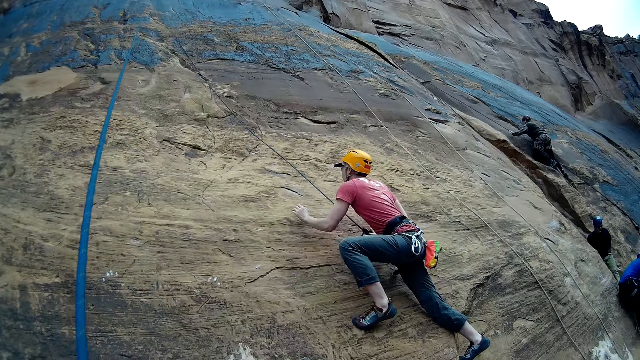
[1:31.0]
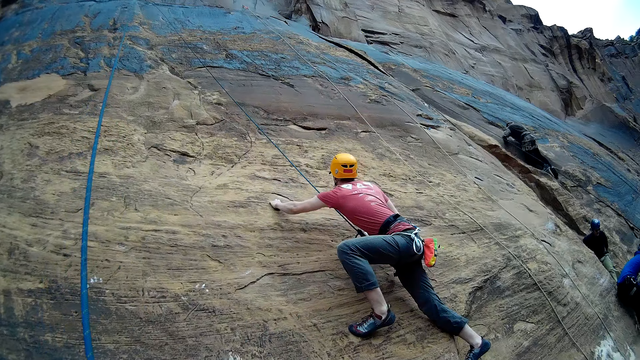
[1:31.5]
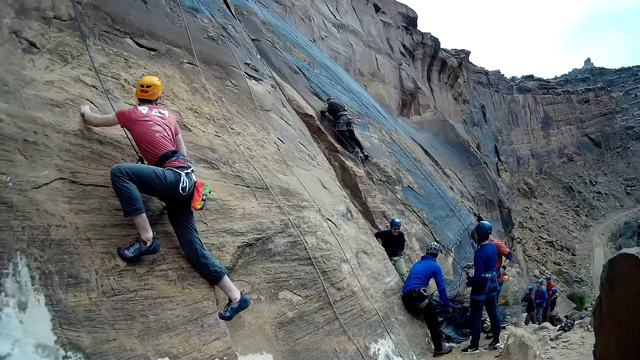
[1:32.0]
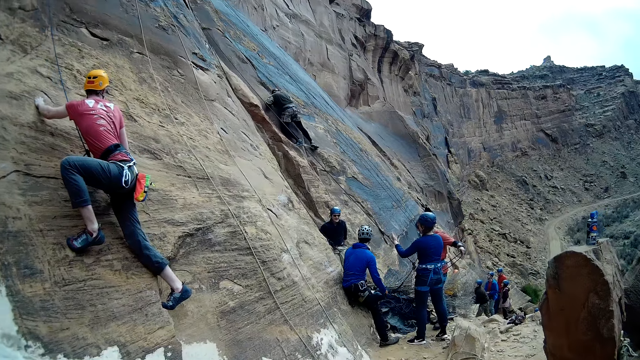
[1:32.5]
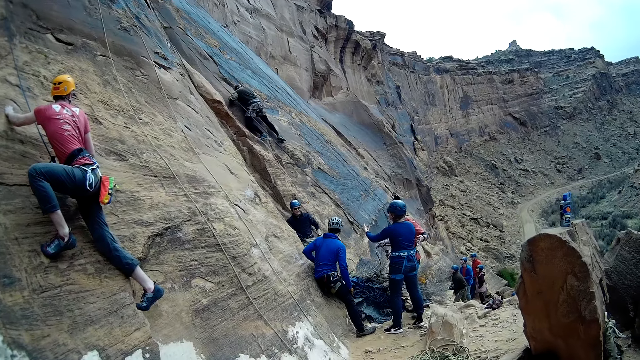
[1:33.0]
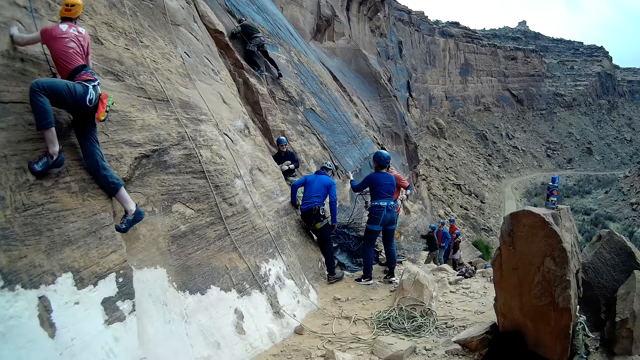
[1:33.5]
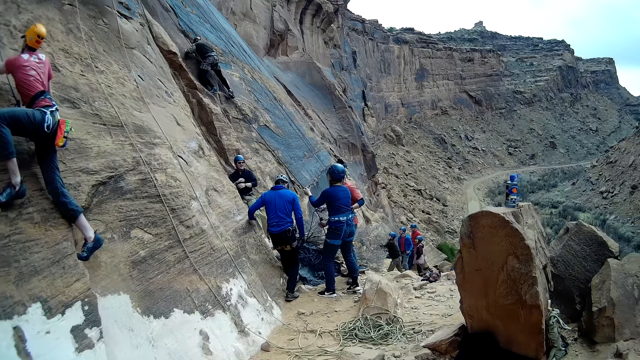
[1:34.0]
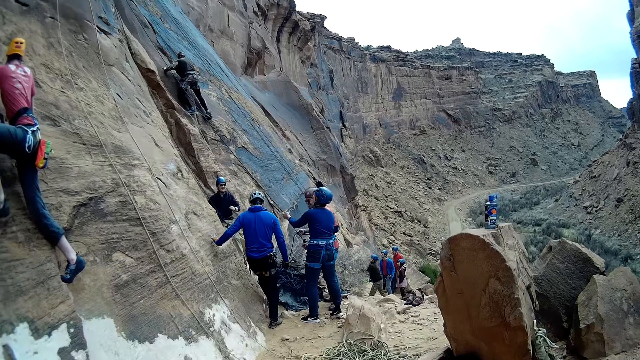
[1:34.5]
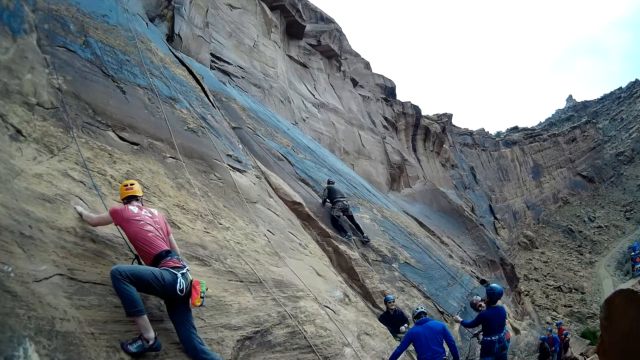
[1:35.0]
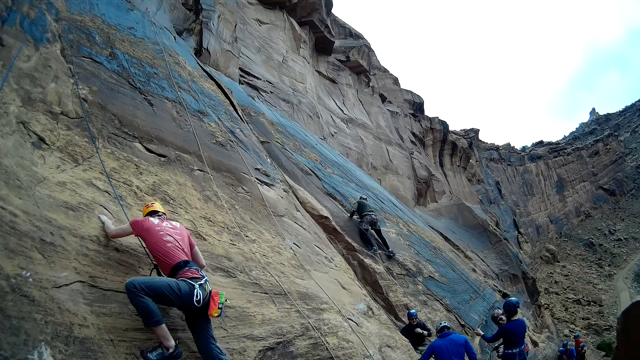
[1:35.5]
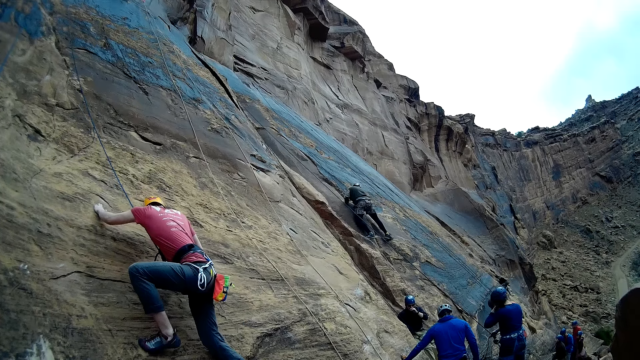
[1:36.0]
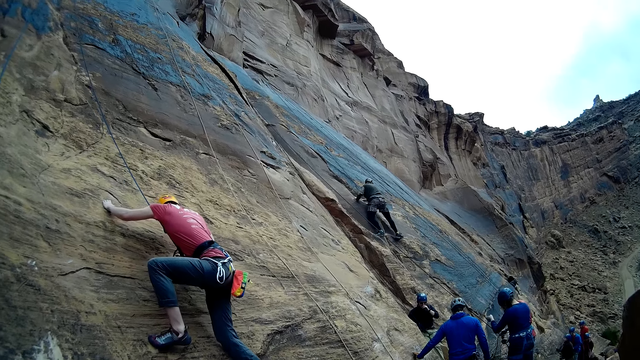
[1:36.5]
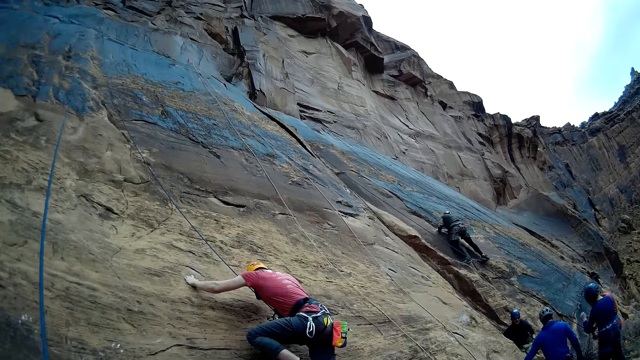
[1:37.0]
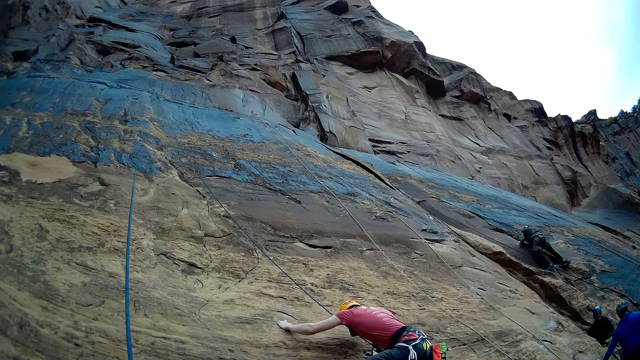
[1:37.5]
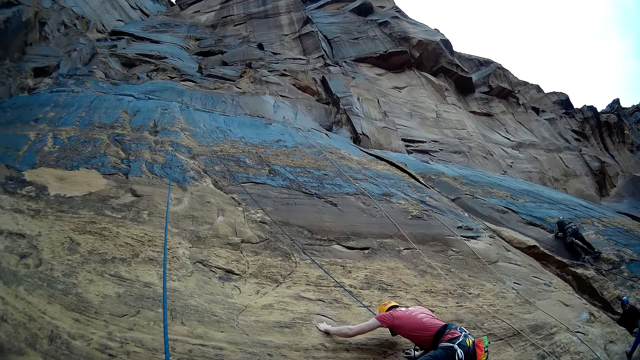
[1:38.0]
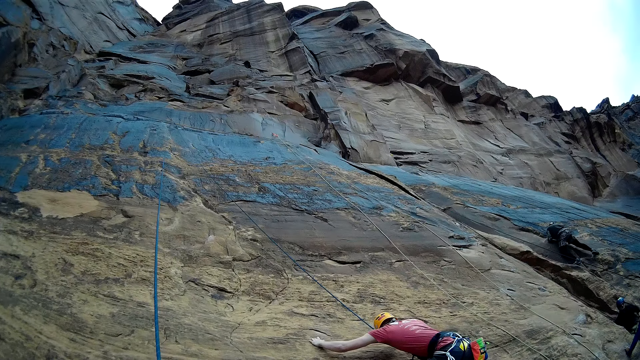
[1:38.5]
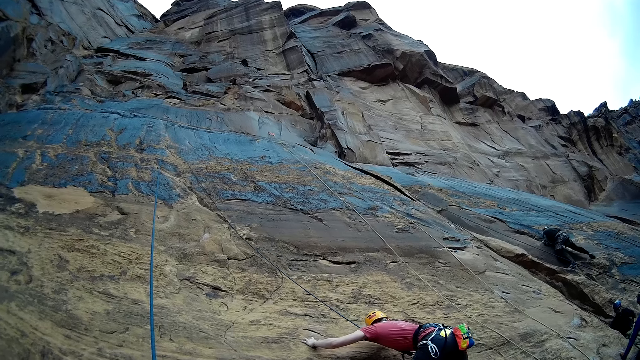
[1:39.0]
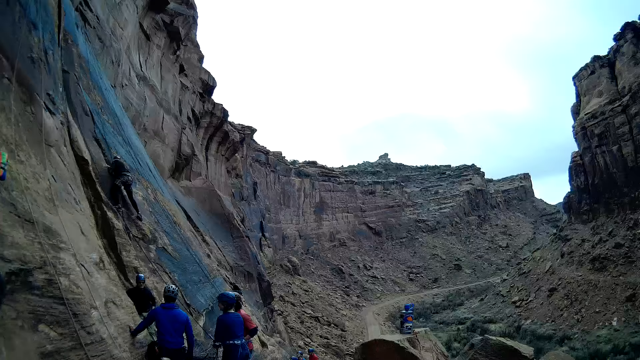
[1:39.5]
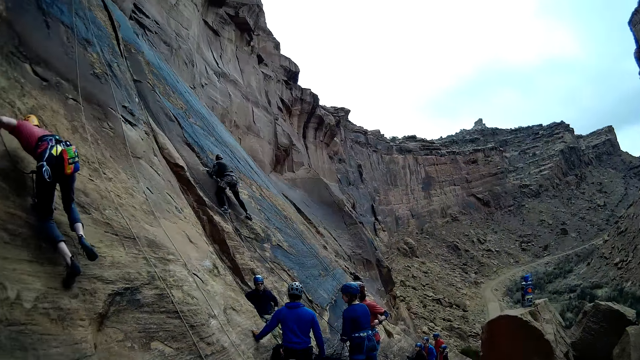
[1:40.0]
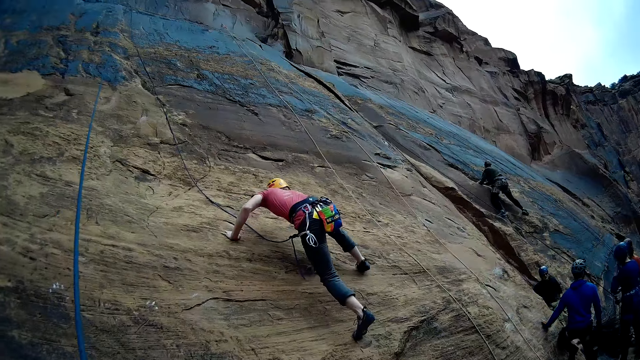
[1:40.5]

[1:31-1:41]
The camera wearer looks around. They do something. A man climbs a wall.

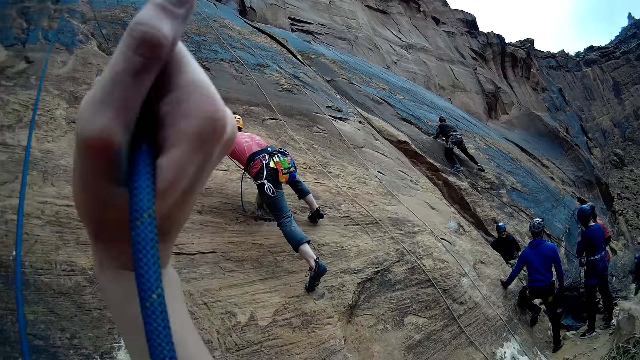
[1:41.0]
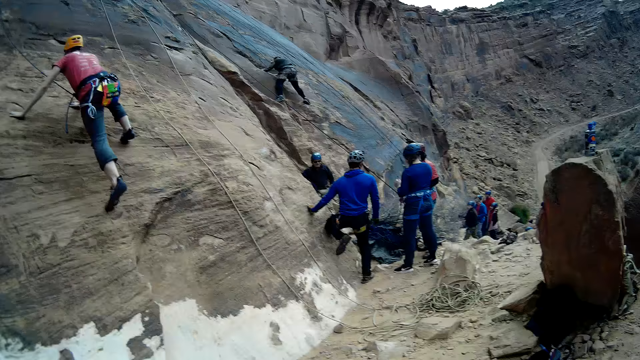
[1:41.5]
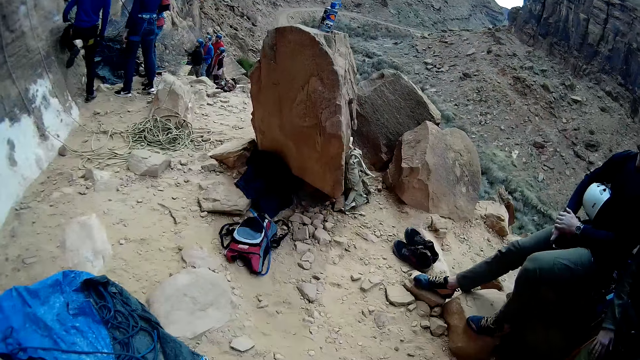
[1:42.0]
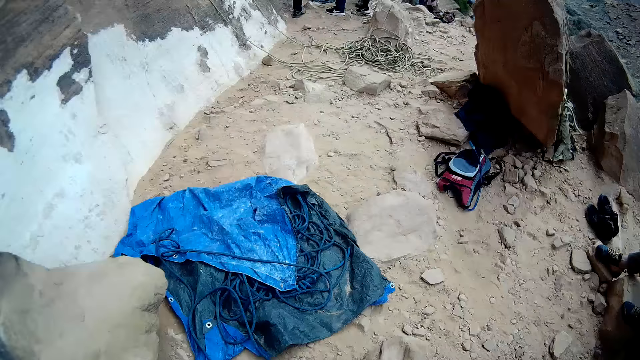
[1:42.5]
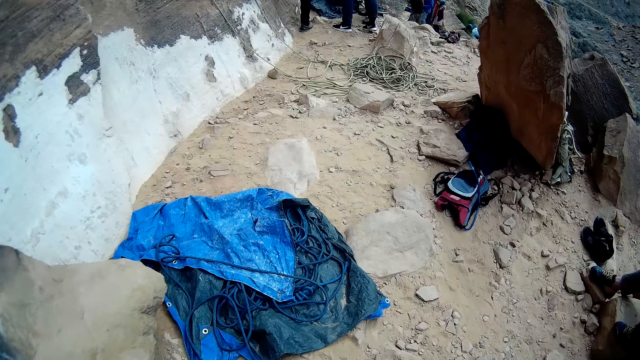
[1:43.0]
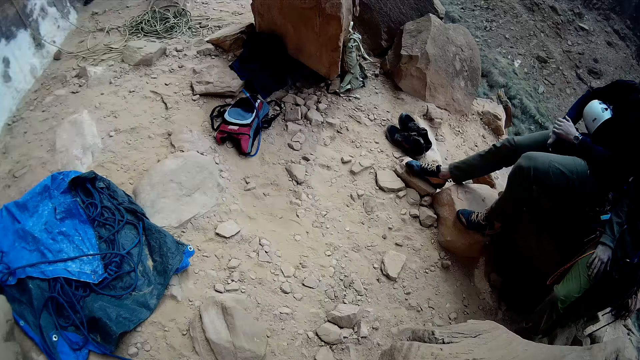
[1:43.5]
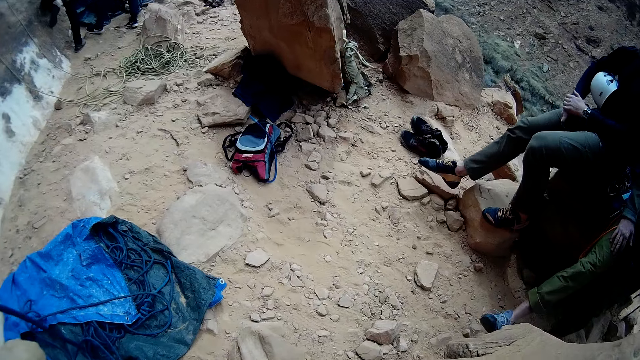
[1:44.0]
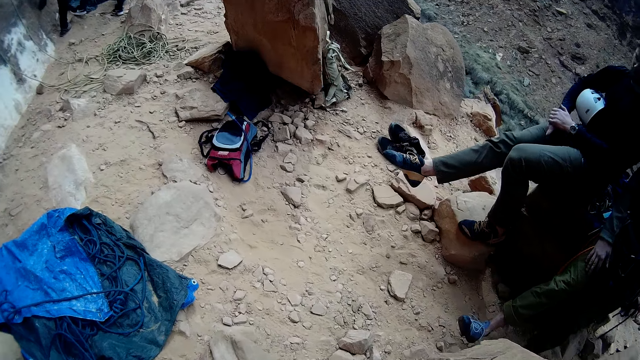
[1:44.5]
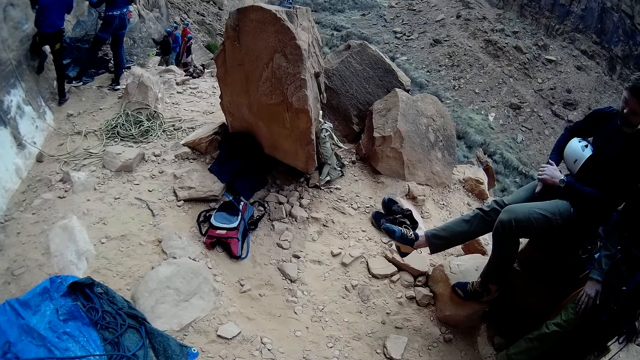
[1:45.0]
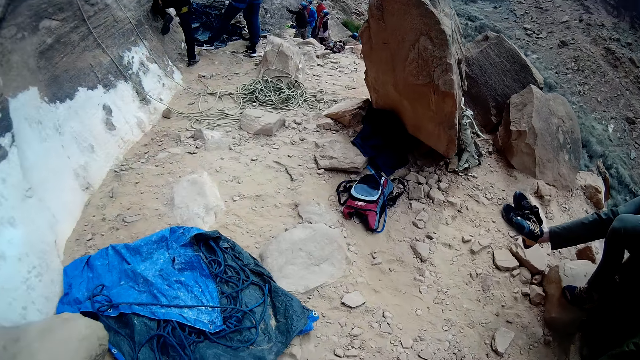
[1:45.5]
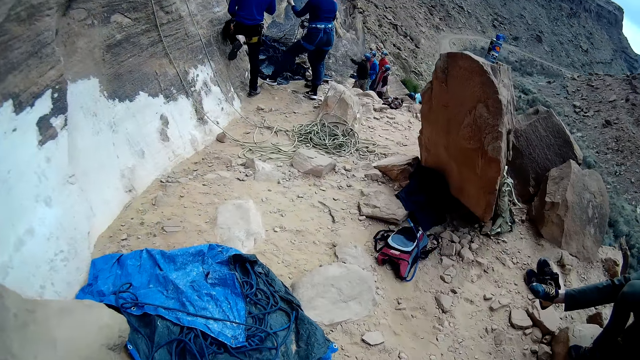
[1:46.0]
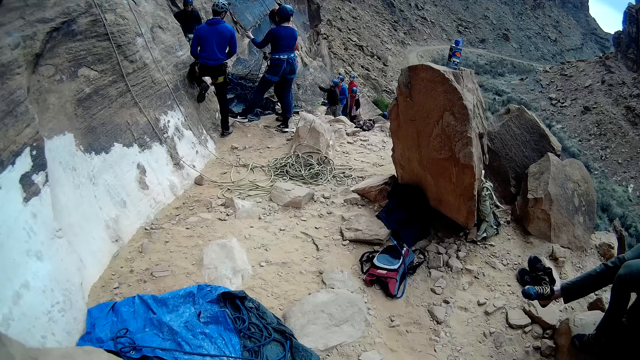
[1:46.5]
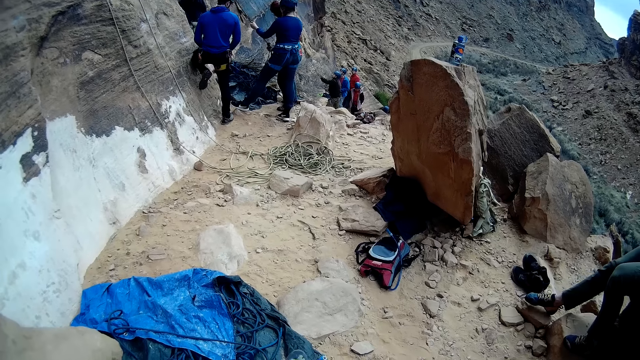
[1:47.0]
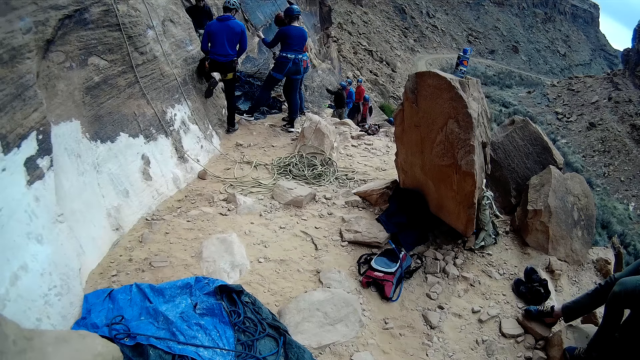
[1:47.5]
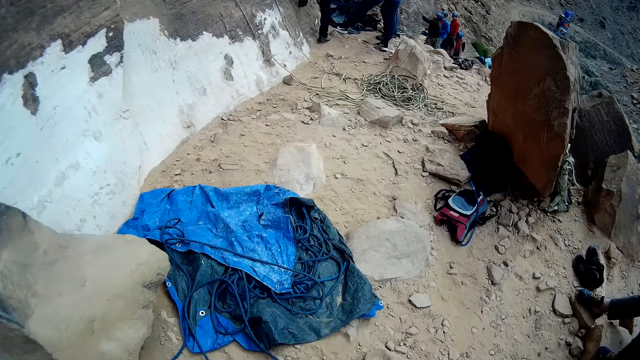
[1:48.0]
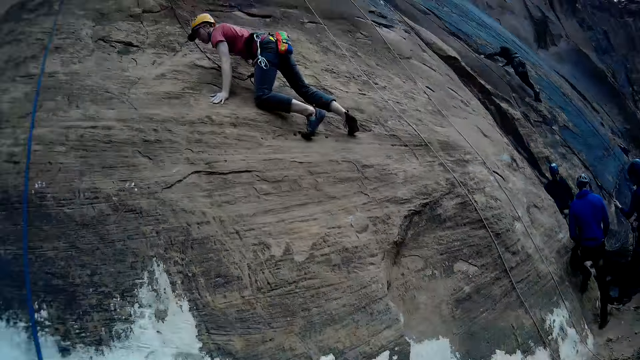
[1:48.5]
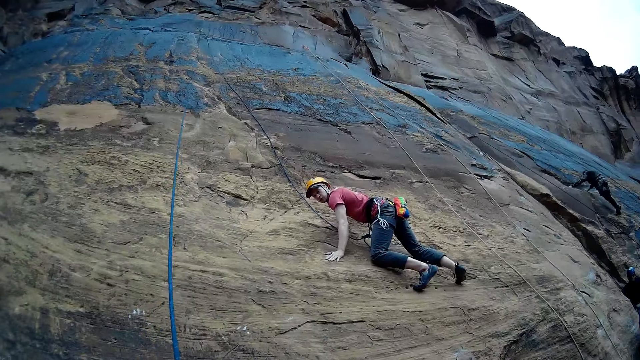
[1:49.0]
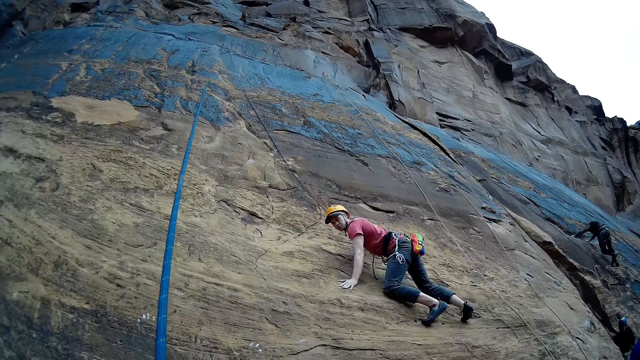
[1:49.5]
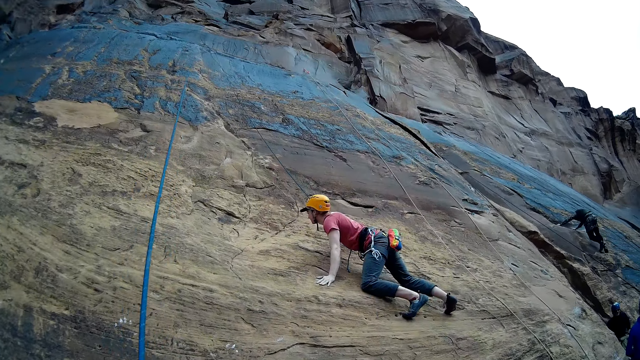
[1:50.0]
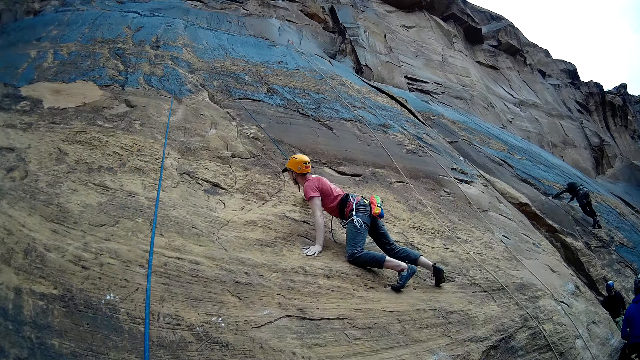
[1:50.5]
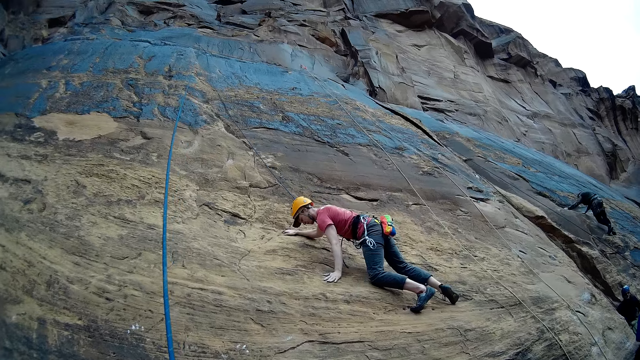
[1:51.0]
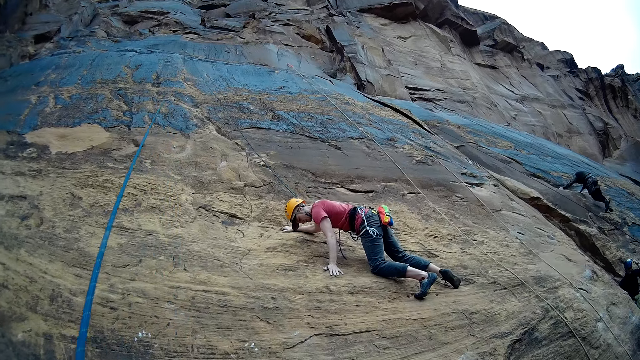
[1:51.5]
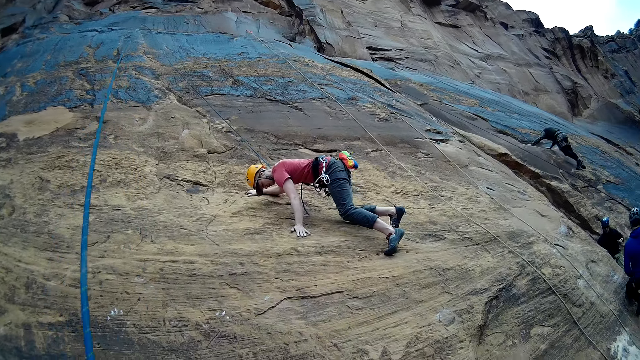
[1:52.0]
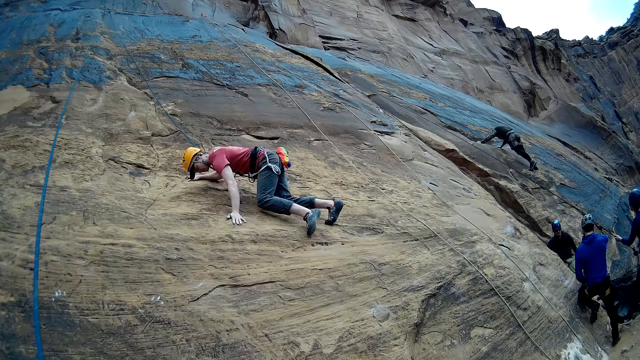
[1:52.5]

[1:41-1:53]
The camera wearer pulls the rope with both hands. They do something. They look around. They pull the rope with both hands. They climb a mountain.
